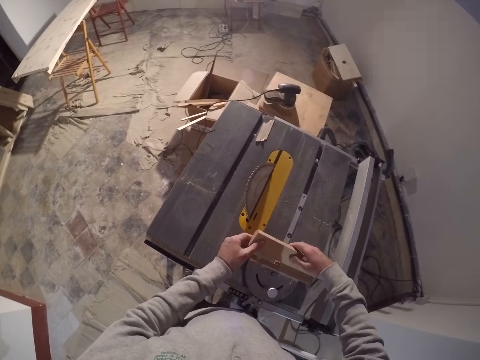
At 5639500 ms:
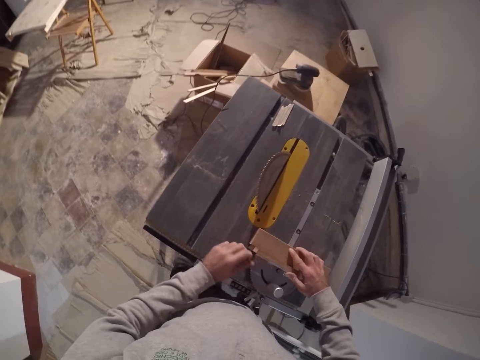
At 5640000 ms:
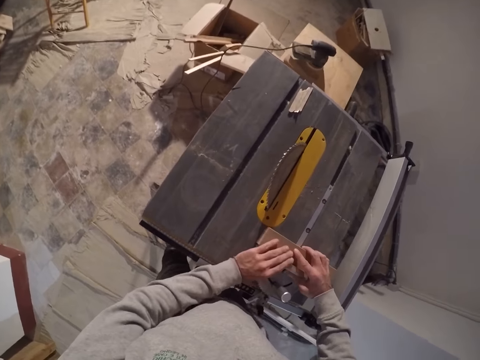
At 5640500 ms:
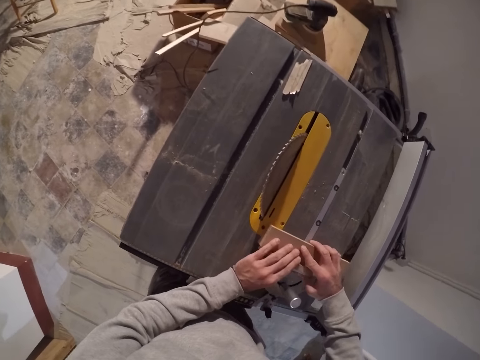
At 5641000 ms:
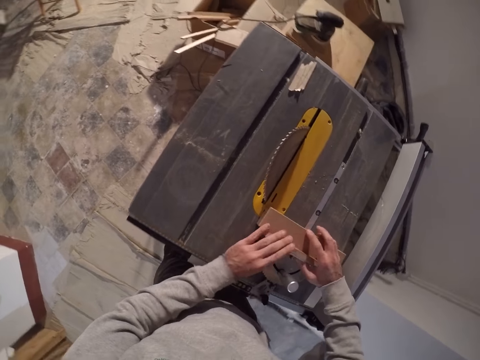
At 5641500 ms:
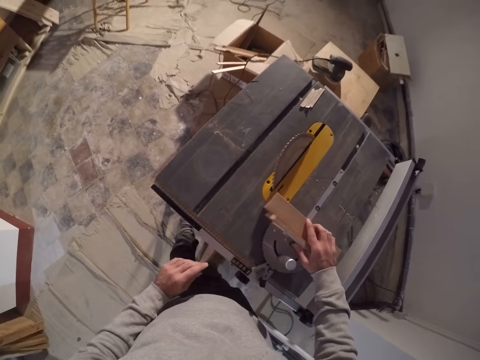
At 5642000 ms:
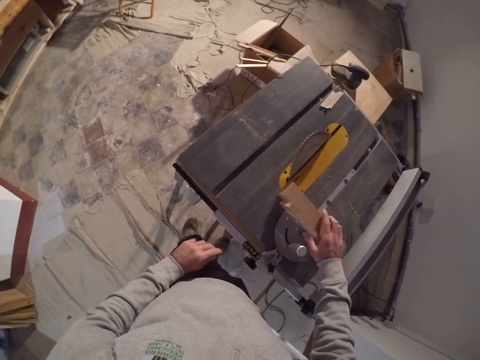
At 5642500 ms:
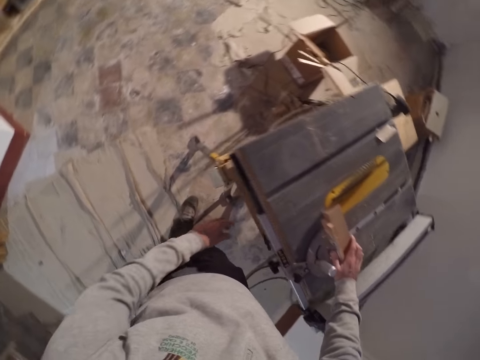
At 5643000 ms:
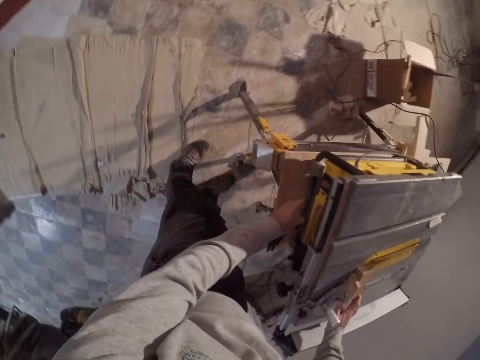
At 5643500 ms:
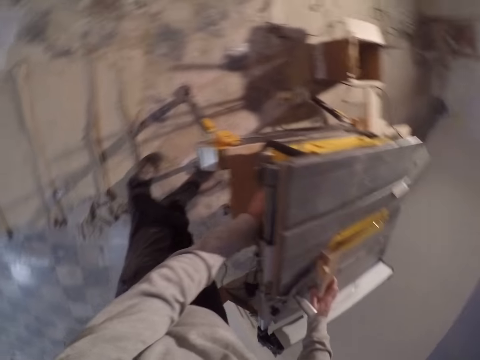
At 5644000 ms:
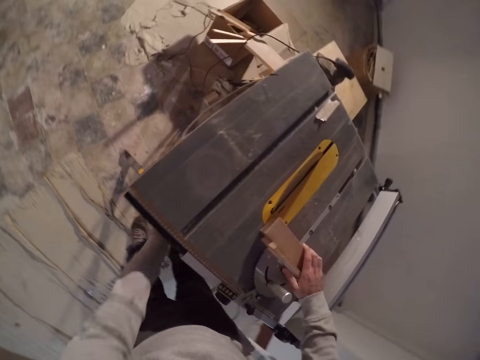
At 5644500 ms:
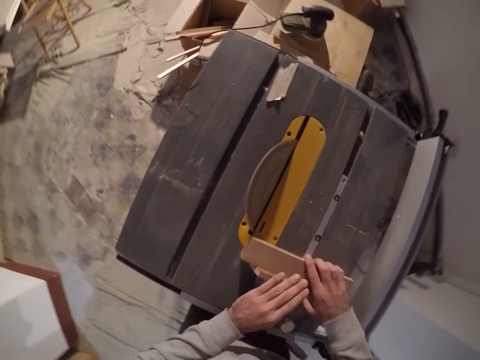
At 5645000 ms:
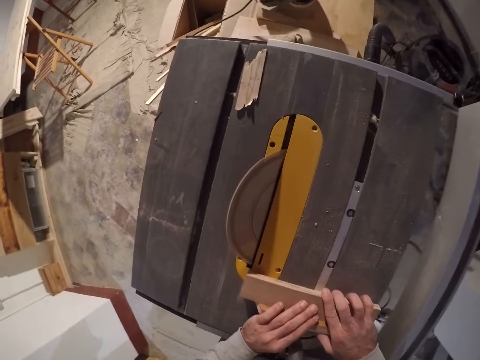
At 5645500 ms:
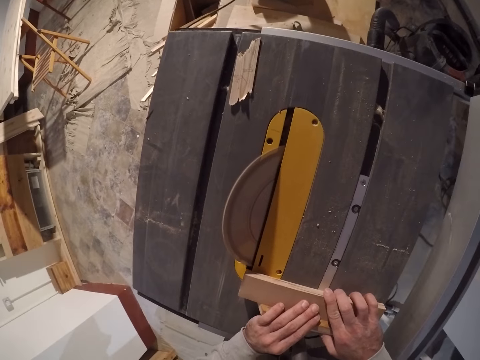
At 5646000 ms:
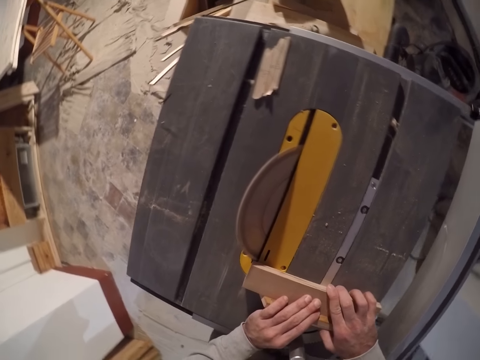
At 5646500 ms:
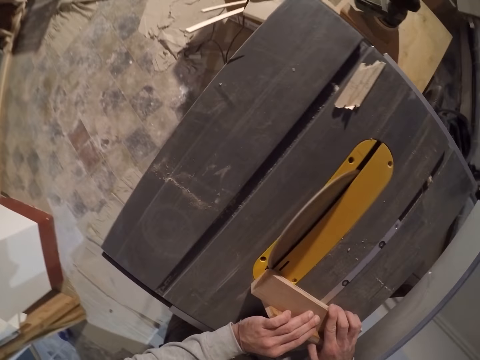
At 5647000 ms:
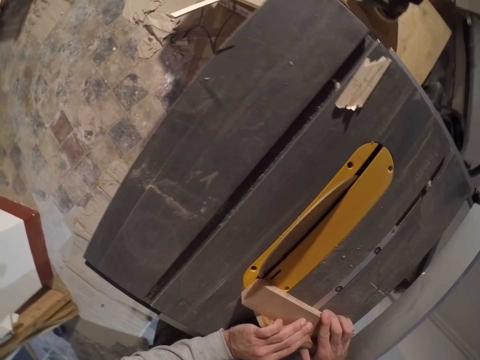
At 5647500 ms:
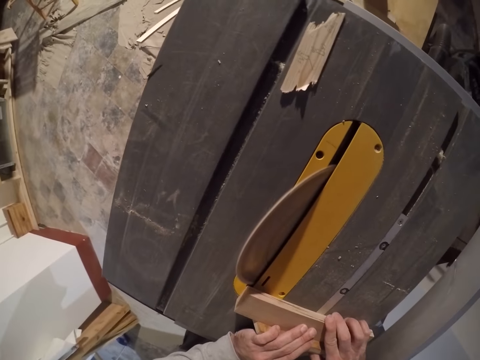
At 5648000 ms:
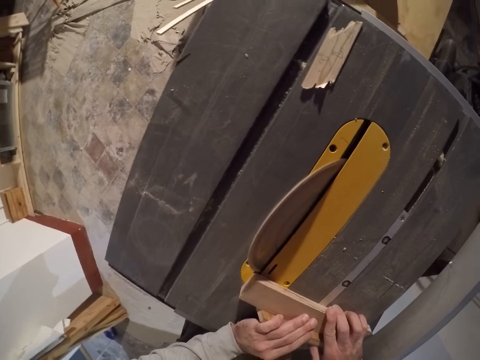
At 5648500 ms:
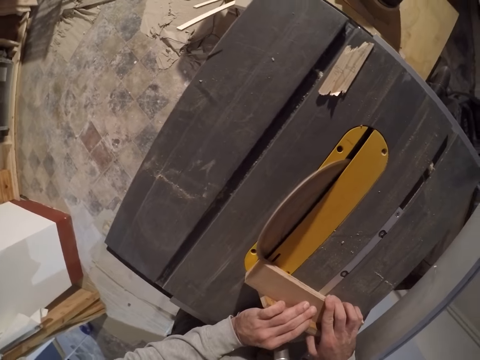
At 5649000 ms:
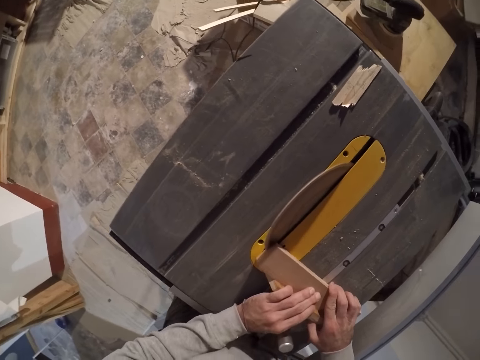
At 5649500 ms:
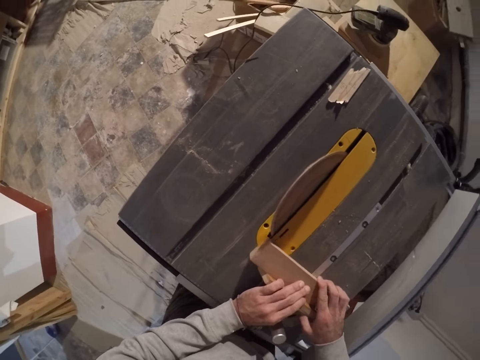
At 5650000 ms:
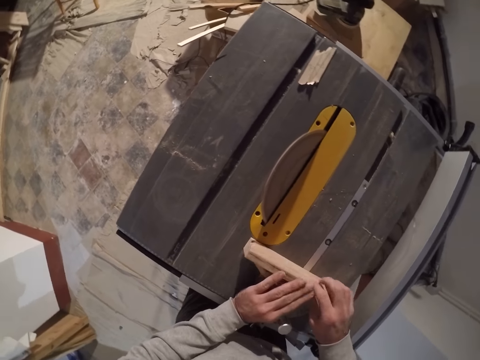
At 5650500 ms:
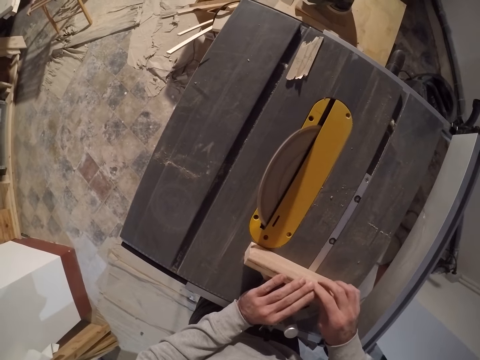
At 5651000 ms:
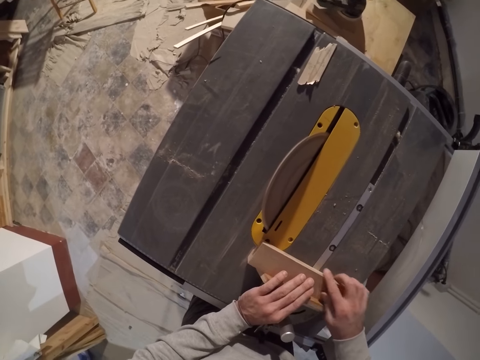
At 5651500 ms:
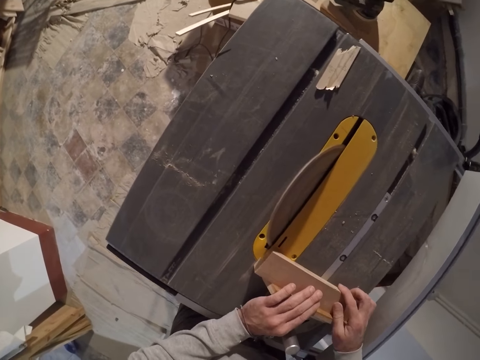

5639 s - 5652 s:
The camera wearer places the wood on the table saw or wood cutting machine with his hands. He adjusts the wood on the table saw with his hands. He operates the wood cutting machine. He touches a switch on the side of the table saw with his left hand. He adjusts the wood on the table saw with his hands. He cuts the piece of wood with the wood cutting machine.

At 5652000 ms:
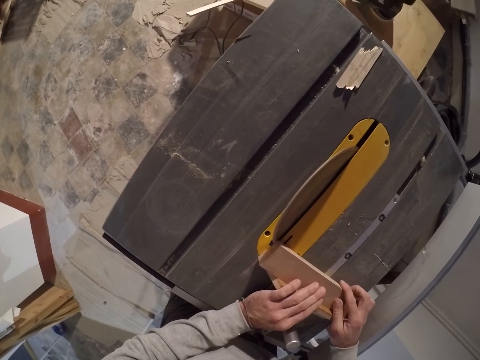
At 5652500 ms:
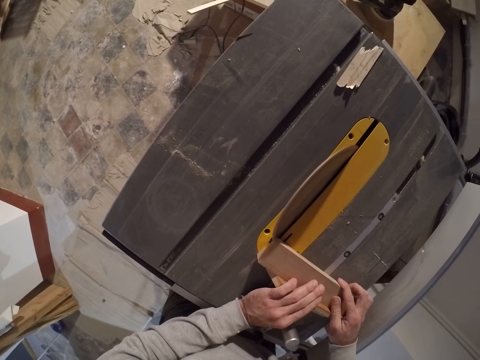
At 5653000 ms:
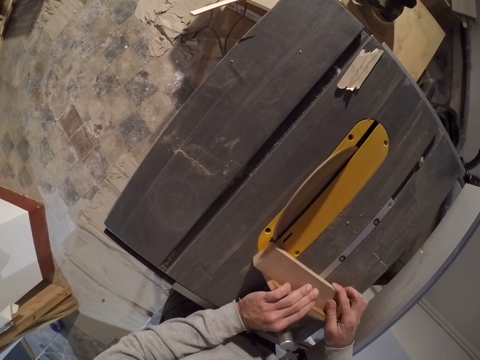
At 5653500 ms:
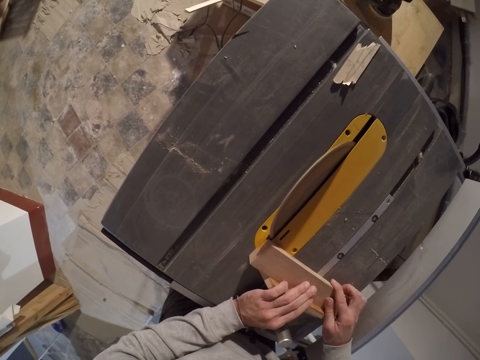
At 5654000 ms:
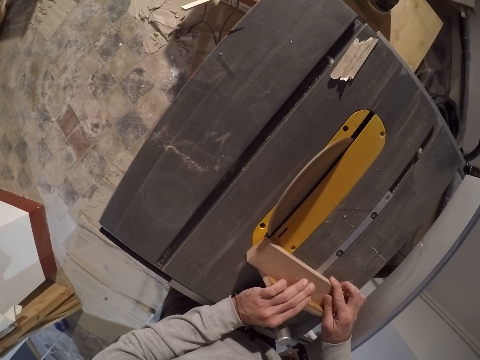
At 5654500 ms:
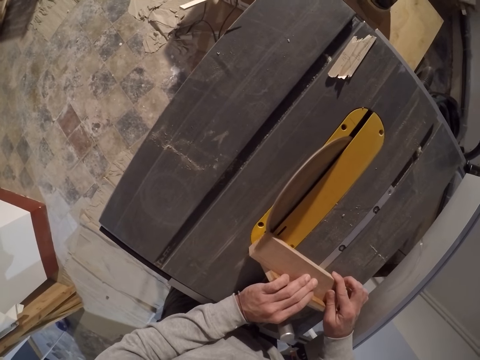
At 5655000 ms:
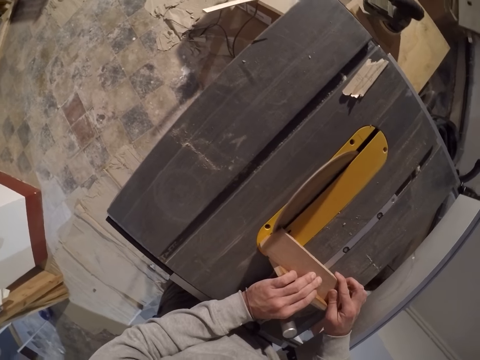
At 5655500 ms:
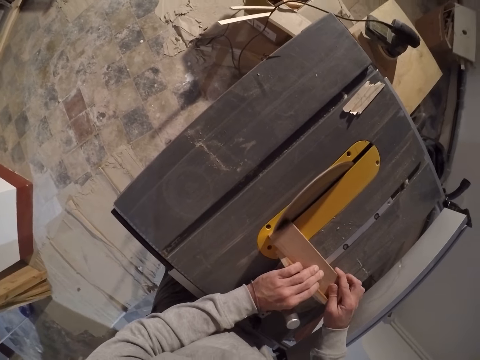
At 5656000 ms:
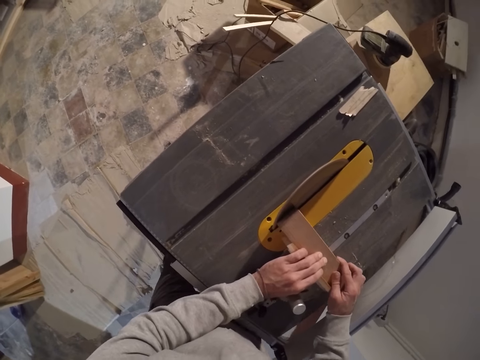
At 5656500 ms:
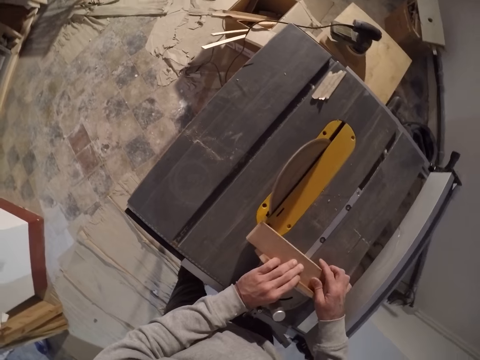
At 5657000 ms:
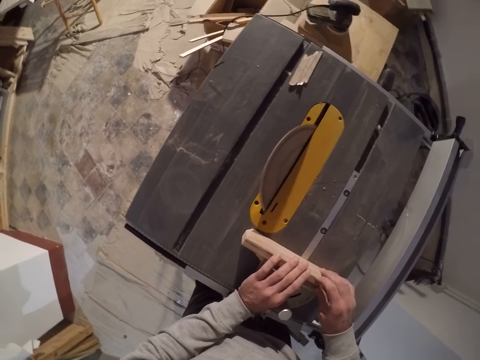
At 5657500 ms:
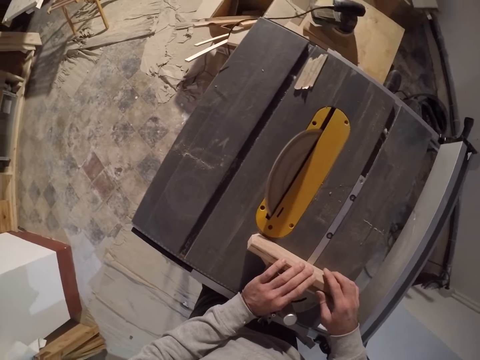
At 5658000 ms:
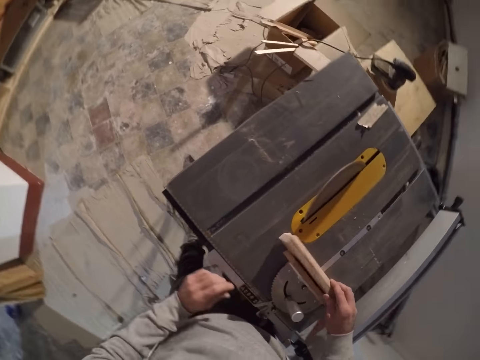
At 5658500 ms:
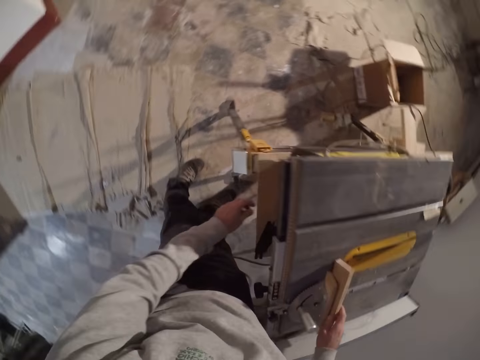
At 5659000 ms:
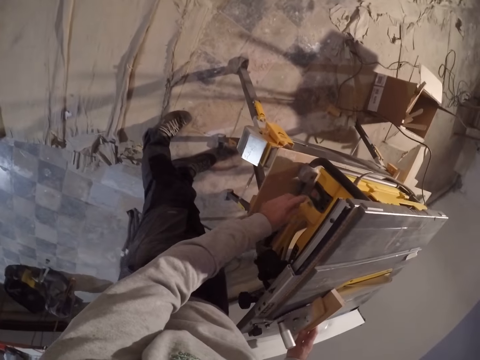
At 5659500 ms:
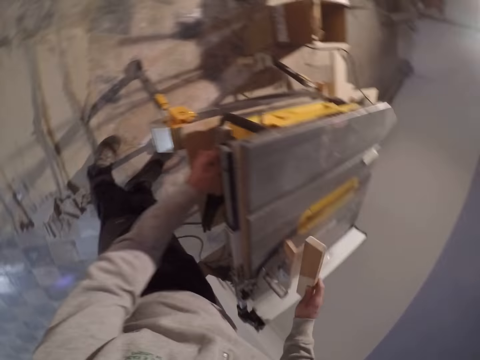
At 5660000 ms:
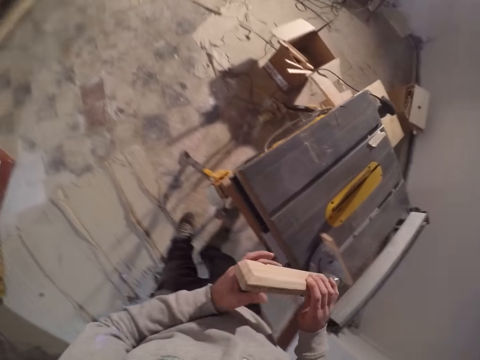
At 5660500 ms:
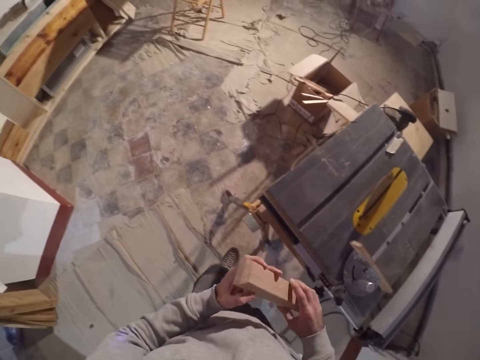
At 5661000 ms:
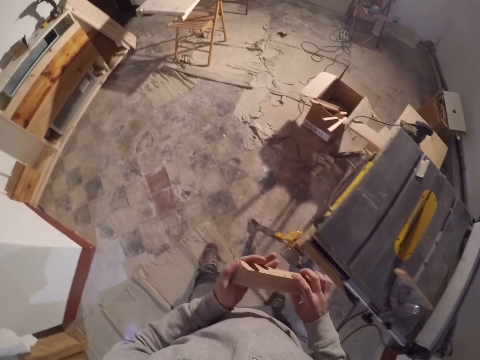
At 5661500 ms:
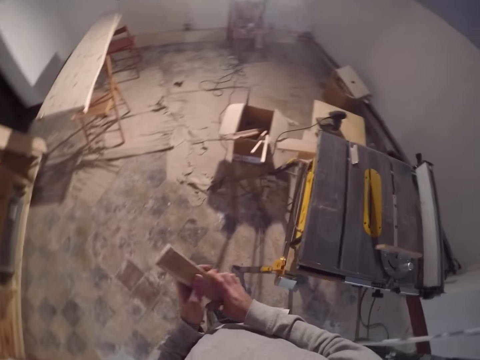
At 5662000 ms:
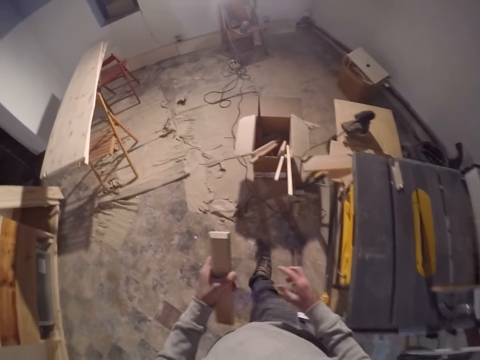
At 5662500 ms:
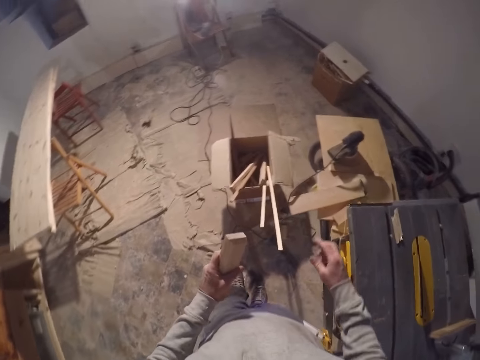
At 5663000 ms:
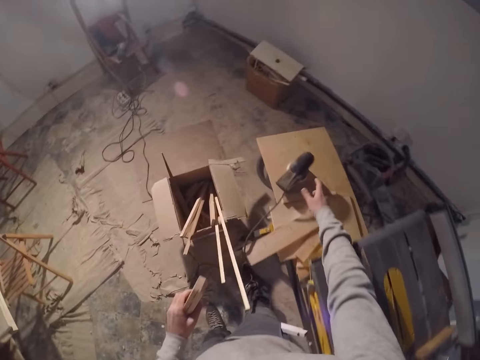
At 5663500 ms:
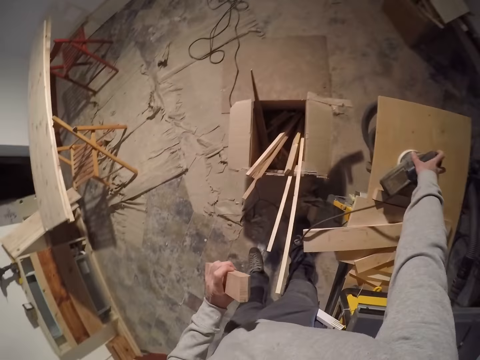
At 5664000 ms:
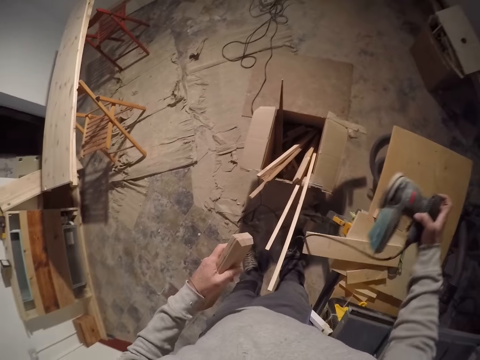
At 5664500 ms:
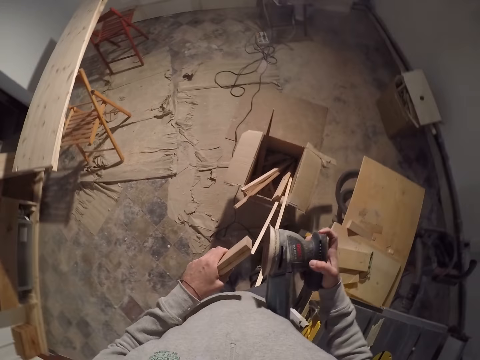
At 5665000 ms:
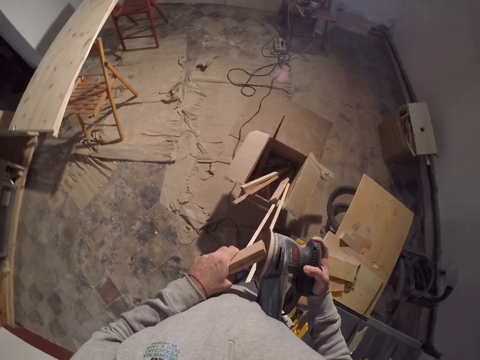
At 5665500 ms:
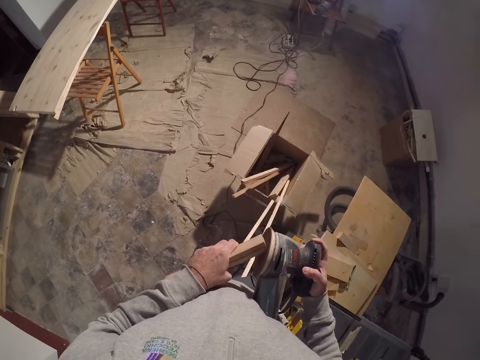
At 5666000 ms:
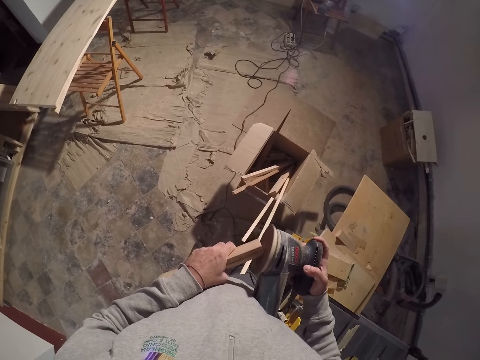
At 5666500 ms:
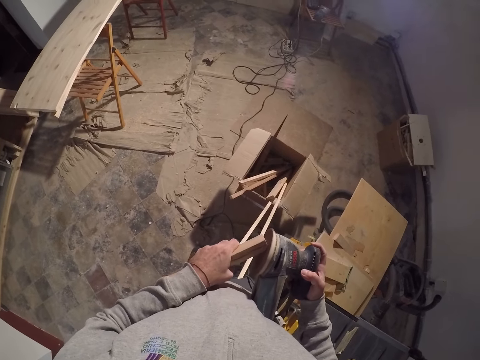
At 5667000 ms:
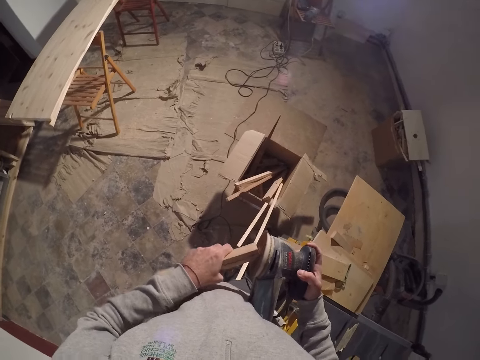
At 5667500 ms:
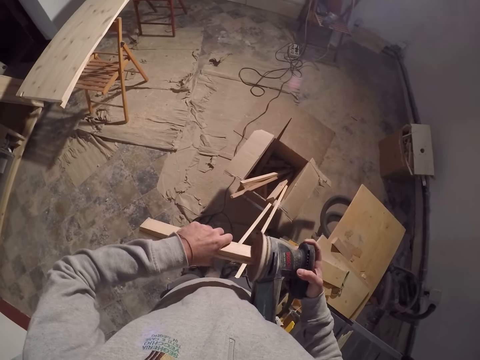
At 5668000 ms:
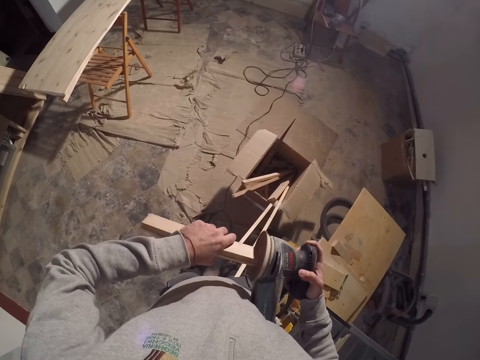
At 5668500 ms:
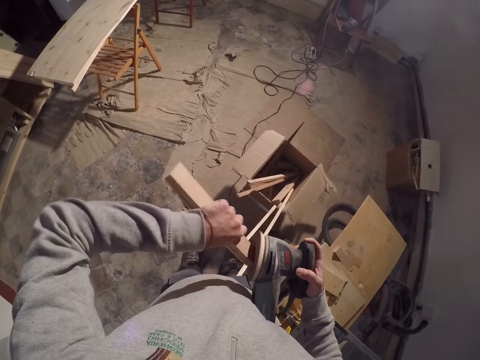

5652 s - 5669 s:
The camera wearer cuts a part of the wood in his hands with the table saw. He flips over the wood on the table saw with his hands. He operates the wood cutting machine. He touches the switch on the side of the table saw with his left hand. He picks up the wood from the table saw with his right hand and passes the wood from his right hand to his left hand. He walks around. He picks up the rotary tool from the work bench with his right hand. He smoothens the wood in his left hand with the rotary tool in his right hand.
